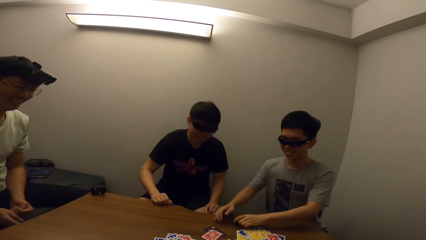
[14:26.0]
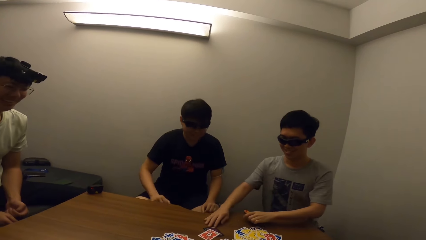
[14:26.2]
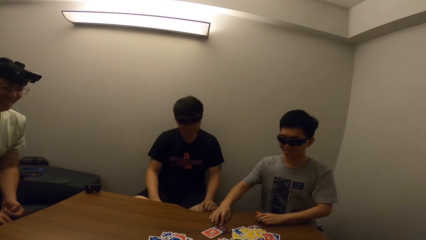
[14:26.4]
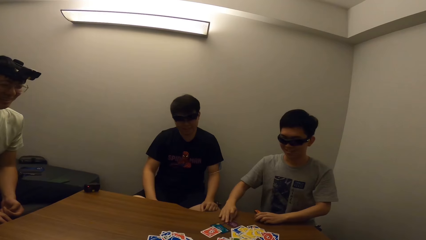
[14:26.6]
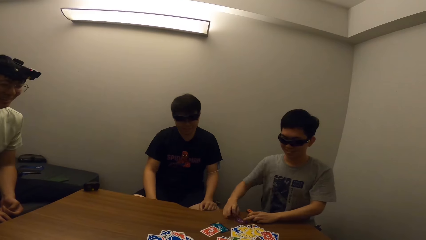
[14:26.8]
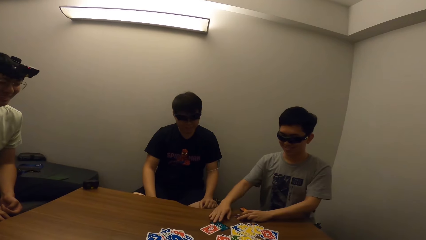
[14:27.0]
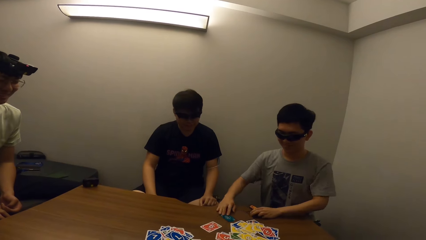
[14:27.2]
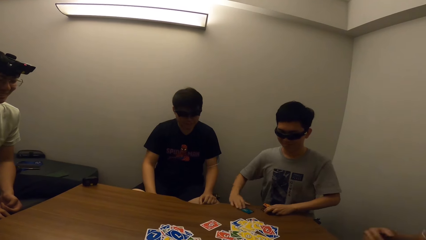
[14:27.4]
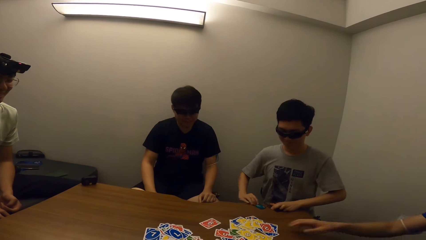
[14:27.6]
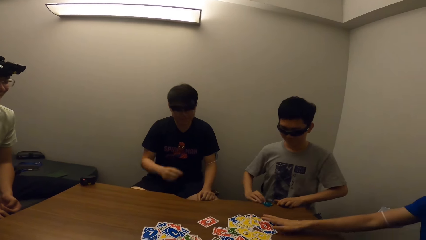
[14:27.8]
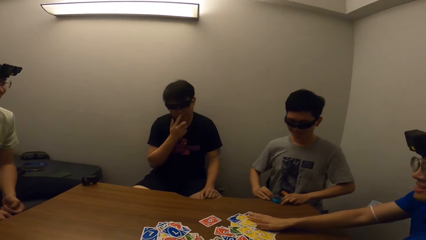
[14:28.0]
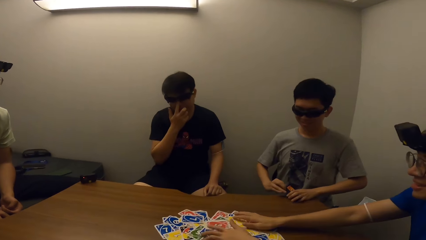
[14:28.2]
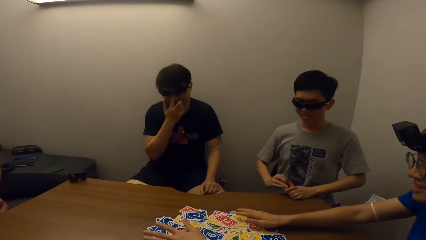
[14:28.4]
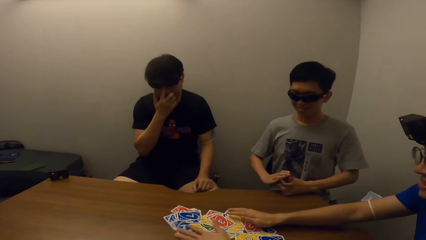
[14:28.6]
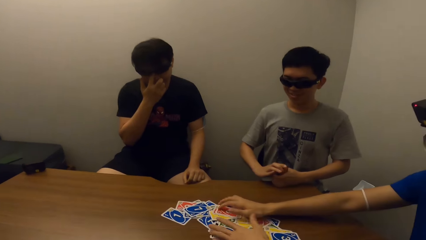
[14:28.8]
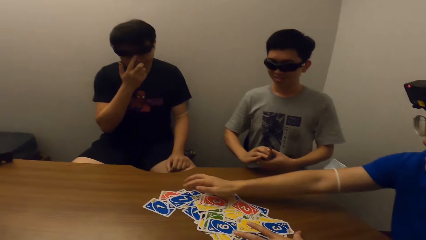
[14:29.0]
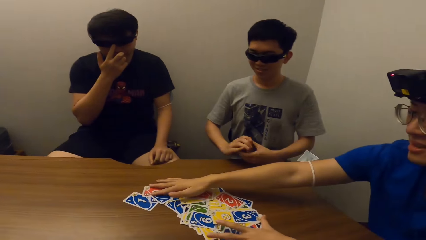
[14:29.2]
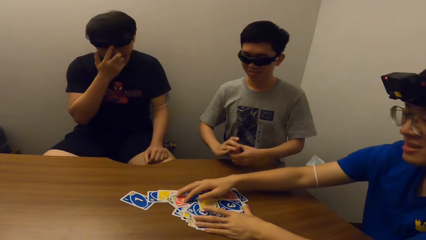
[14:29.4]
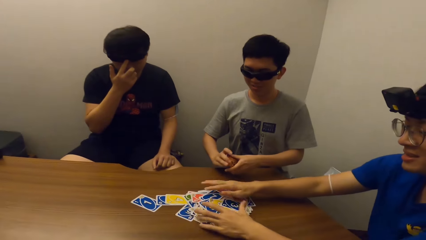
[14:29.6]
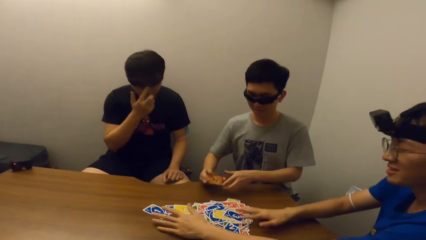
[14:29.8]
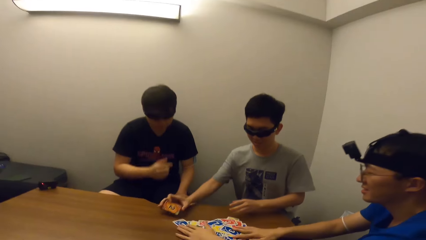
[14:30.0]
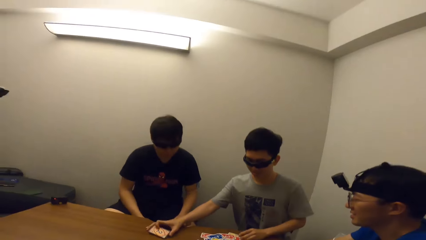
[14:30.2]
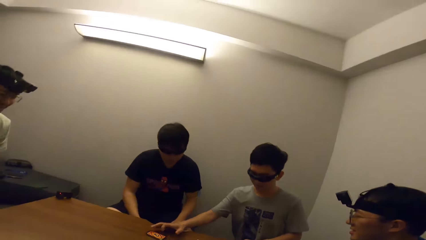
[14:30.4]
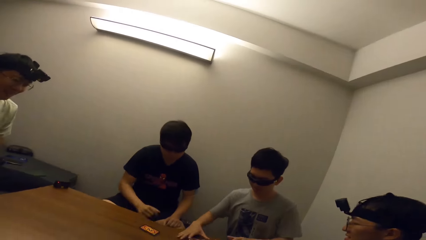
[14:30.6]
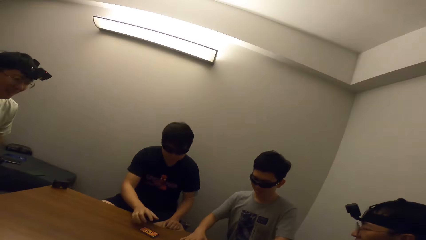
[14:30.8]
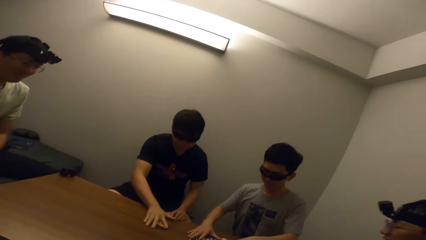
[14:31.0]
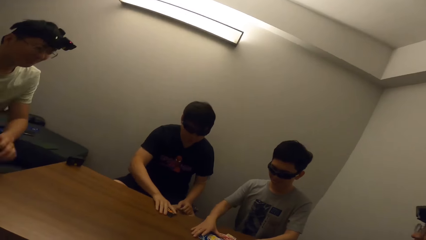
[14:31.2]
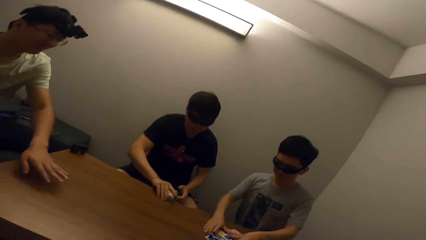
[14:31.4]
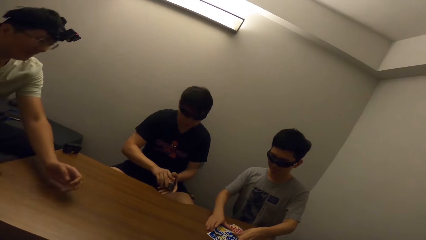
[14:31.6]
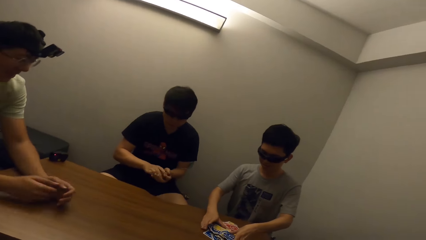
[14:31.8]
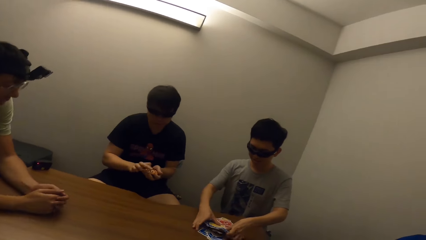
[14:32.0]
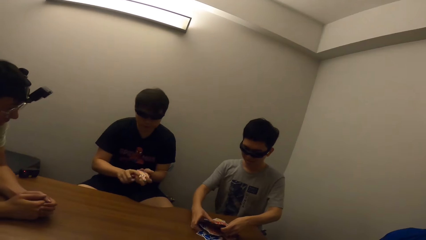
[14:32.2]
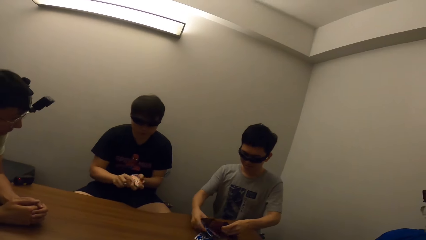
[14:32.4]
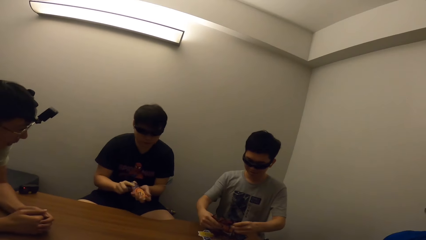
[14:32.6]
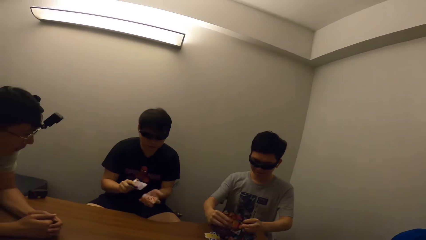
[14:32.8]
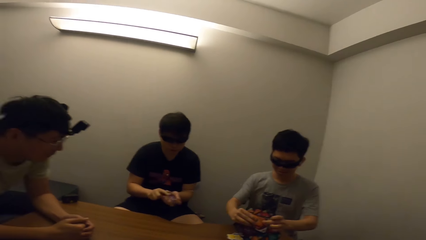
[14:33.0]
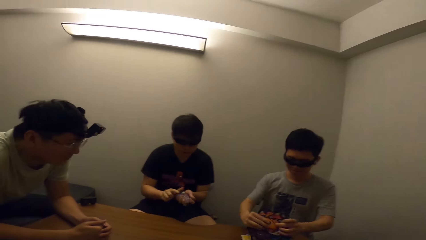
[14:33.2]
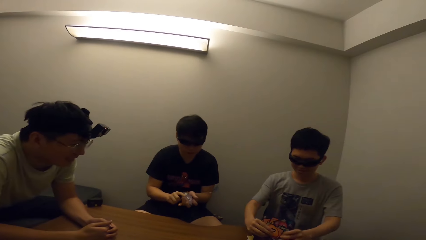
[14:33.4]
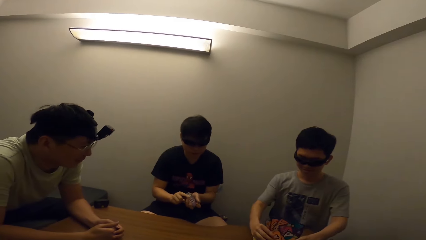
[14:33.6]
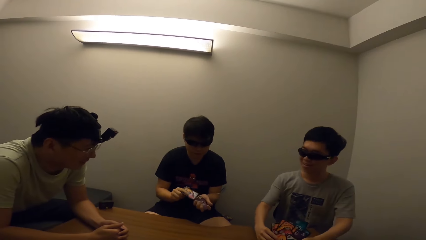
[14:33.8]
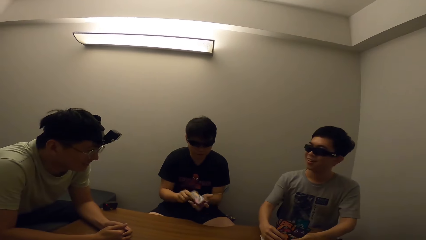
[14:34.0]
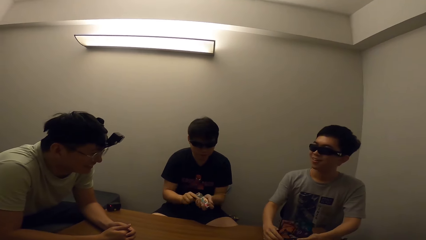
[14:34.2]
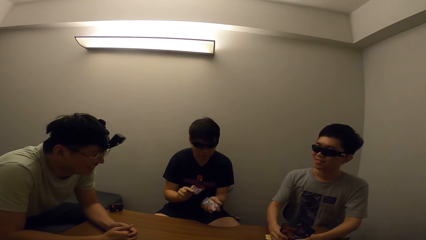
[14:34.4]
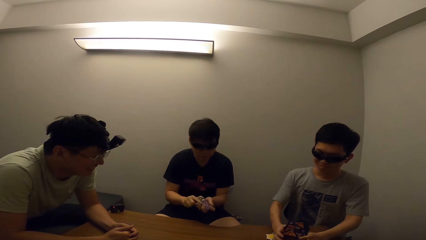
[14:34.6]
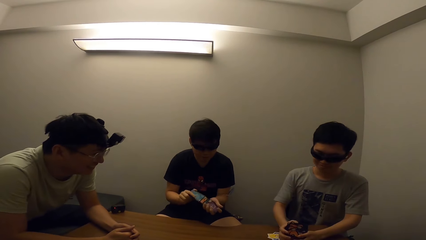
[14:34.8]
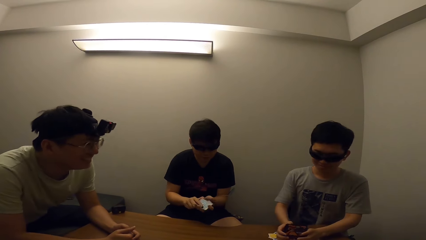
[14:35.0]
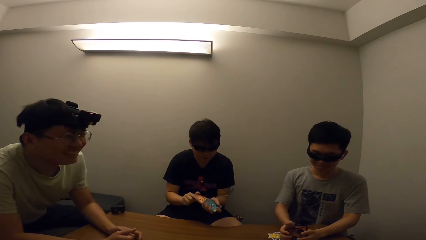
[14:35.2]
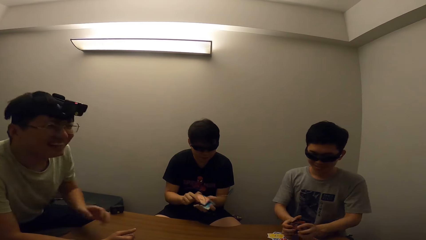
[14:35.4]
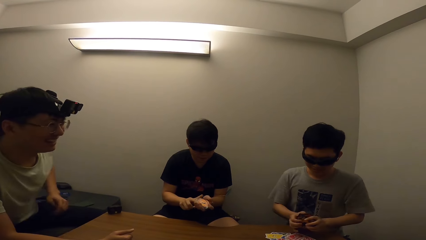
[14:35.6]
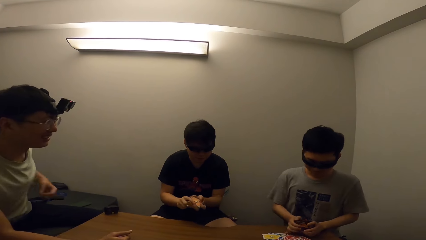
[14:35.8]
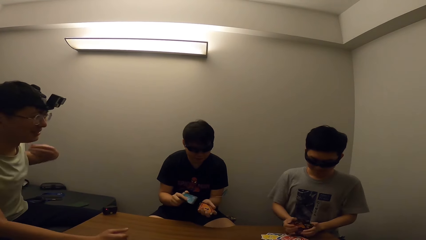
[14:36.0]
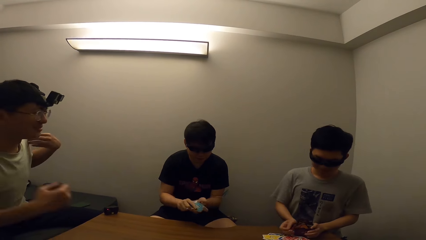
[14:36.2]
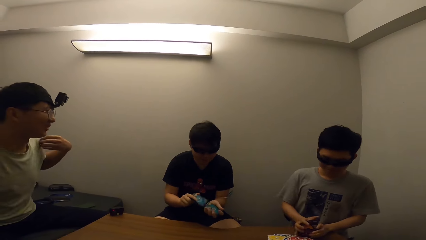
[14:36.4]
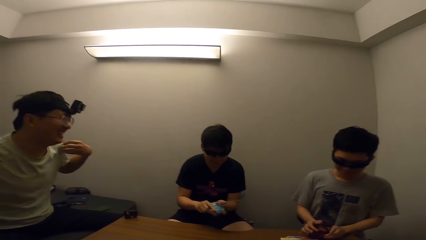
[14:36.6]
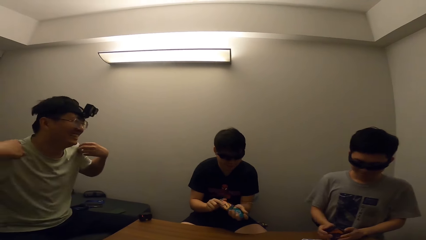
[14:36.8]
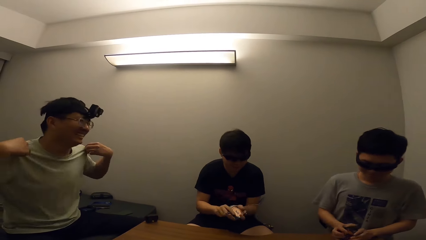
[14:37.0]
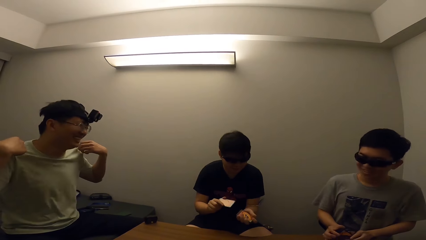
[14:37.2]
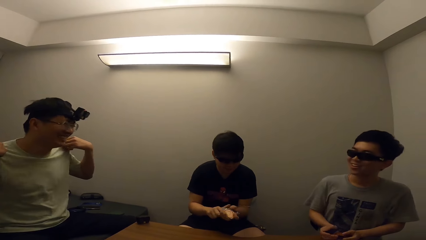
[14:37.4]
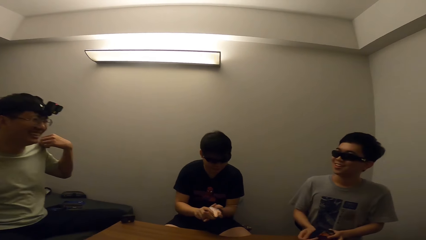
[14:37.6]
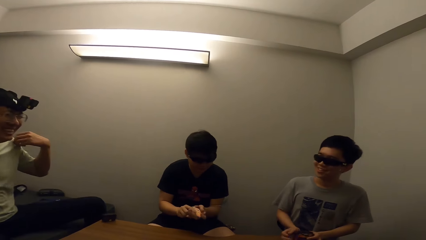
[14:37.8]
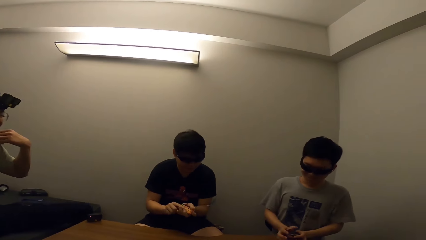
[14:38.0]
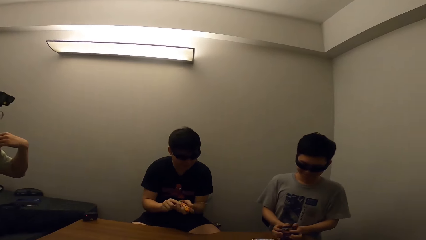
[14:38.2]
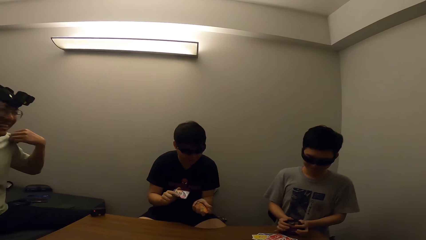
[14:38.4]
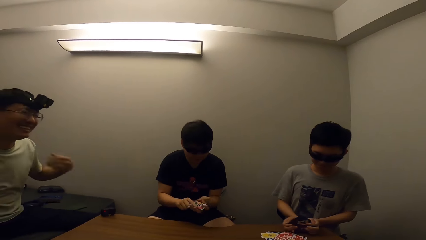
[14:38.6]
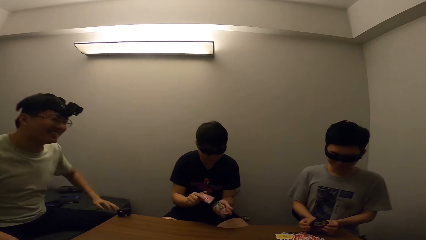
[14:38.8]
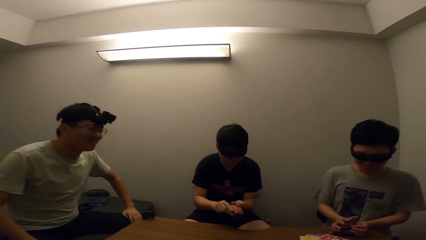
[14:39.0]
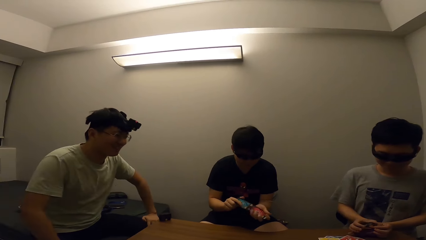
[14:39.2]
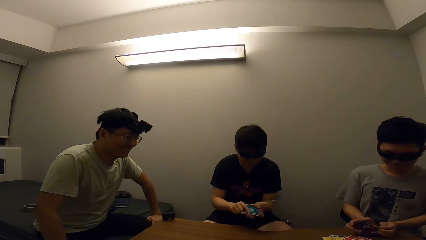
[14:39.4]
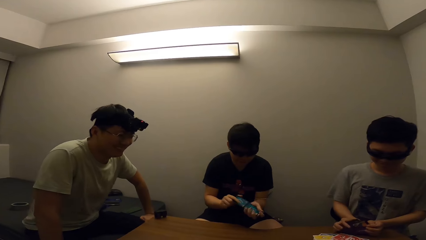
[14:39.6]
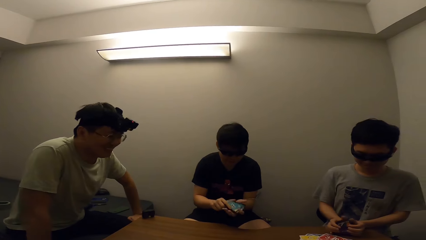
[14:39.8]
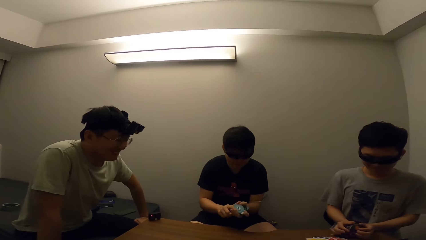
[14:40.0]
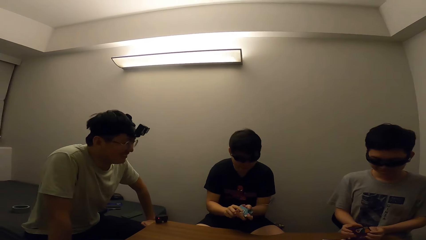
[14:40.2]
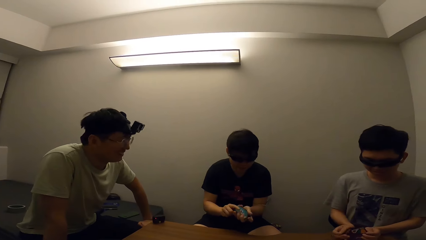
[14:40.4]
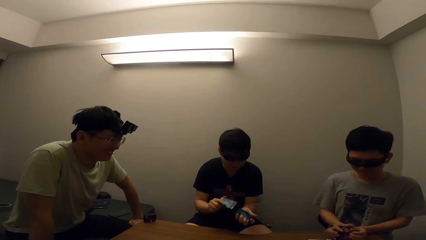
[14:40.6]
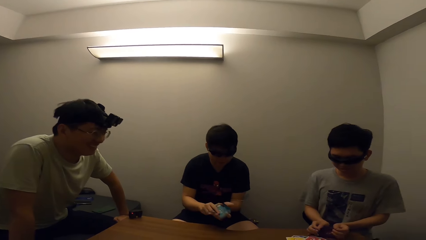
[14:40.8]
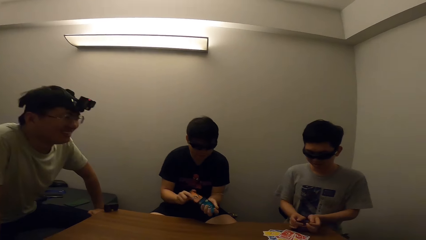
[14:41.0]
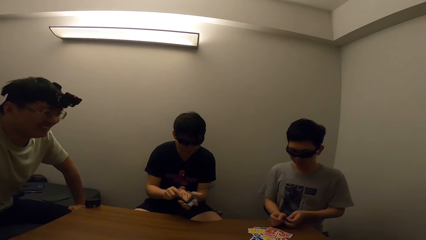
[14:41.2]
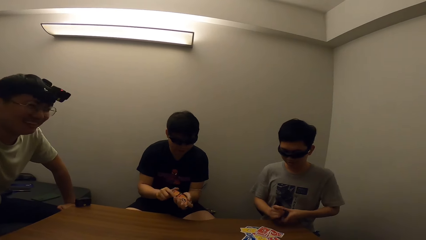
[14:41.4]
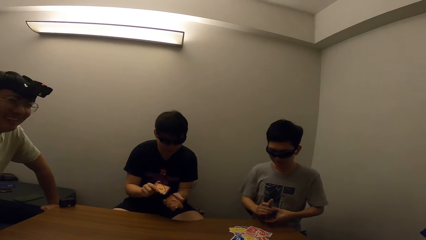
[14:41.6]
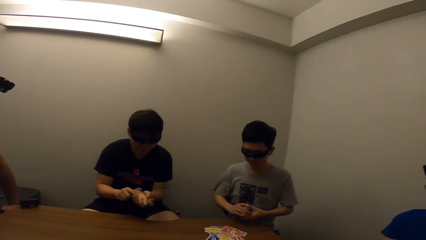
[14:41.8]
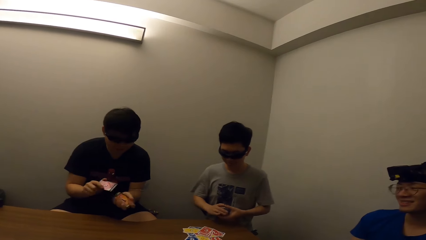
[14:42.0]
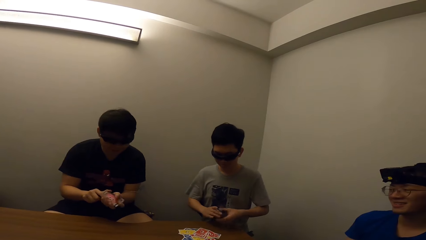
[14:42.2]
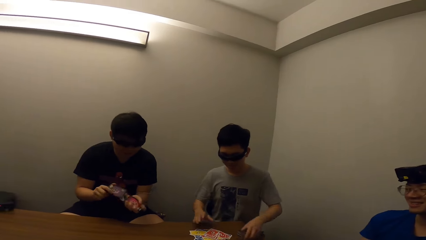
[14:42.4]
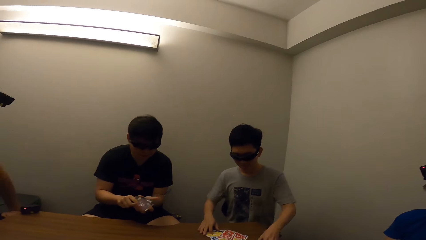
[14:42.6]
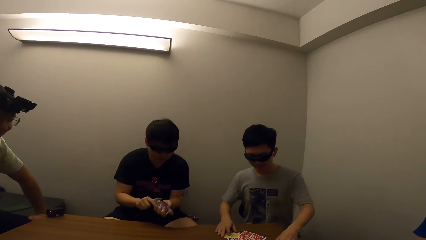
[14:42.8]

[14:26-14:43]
A man picks cards from the table. The man packs all the cards. The camera wearer stares at another man. The other man shuffles the cards. A third man holds his t-shirt. The camera wearer stares at the second man. The second man shuffles the cards.
